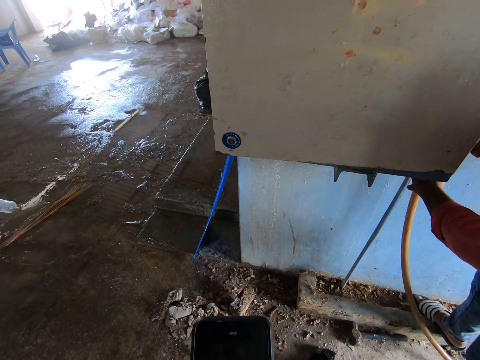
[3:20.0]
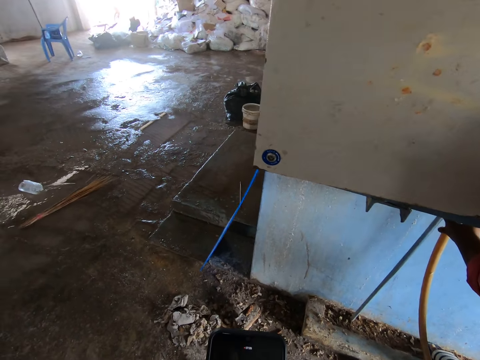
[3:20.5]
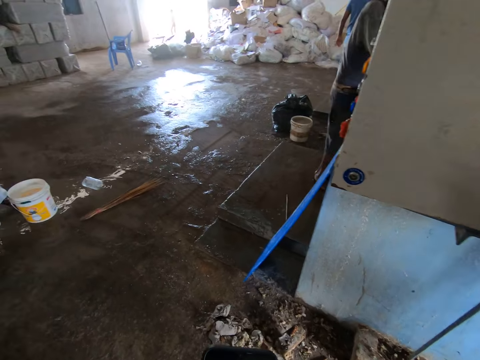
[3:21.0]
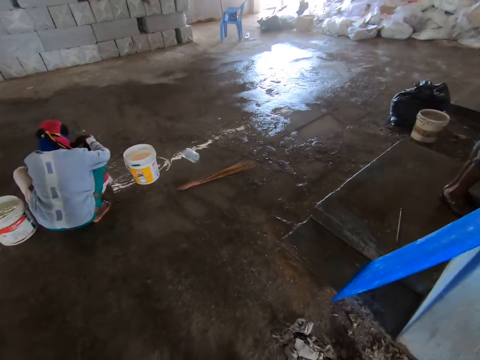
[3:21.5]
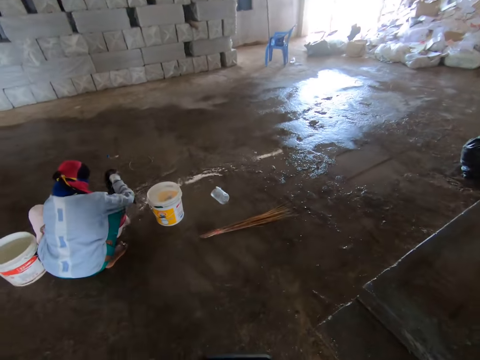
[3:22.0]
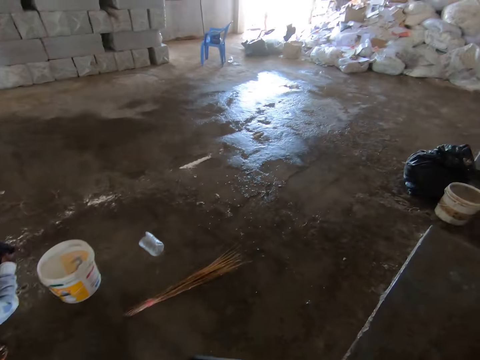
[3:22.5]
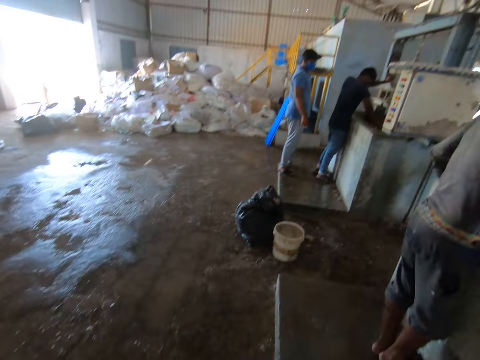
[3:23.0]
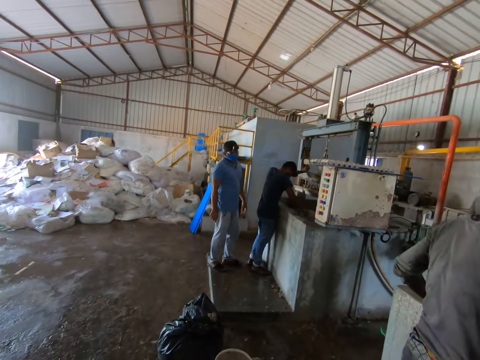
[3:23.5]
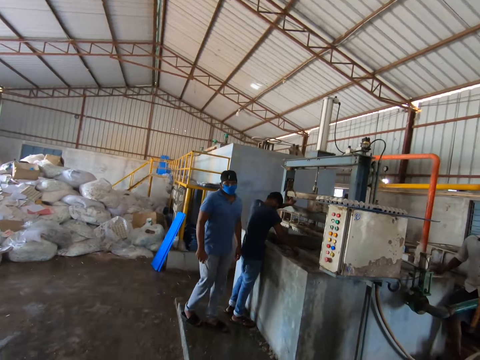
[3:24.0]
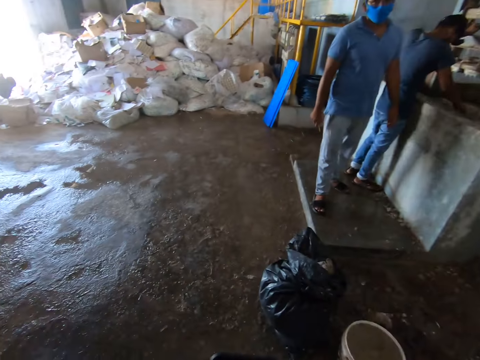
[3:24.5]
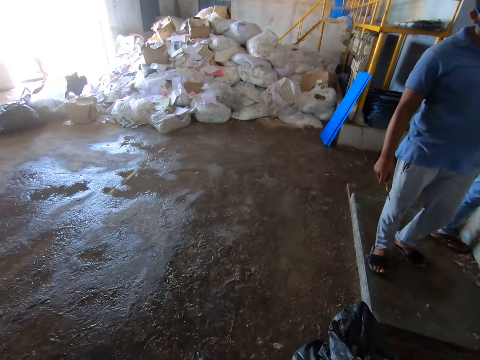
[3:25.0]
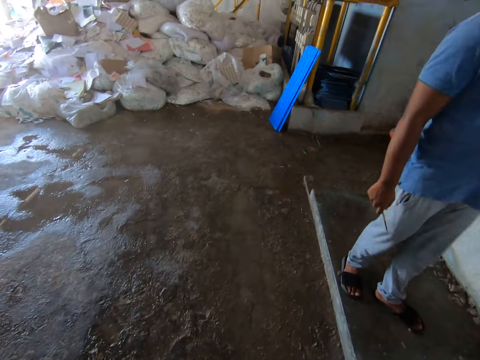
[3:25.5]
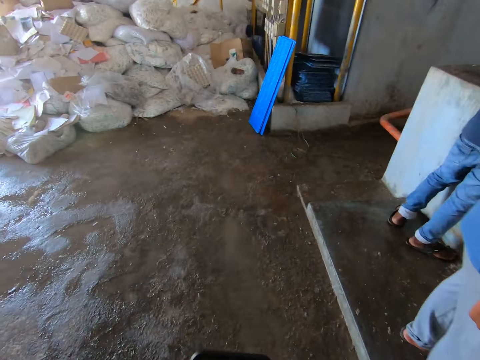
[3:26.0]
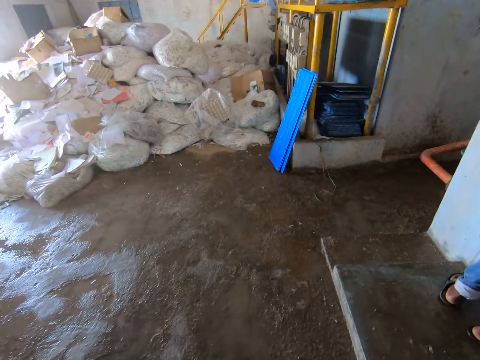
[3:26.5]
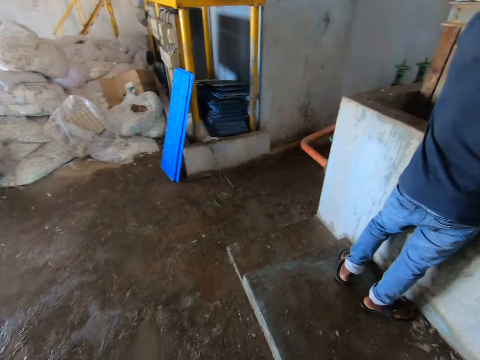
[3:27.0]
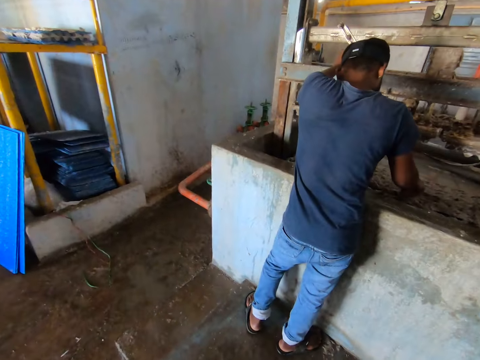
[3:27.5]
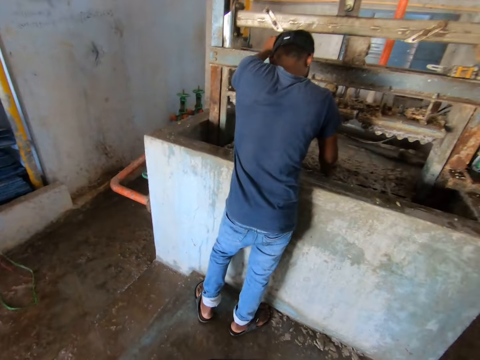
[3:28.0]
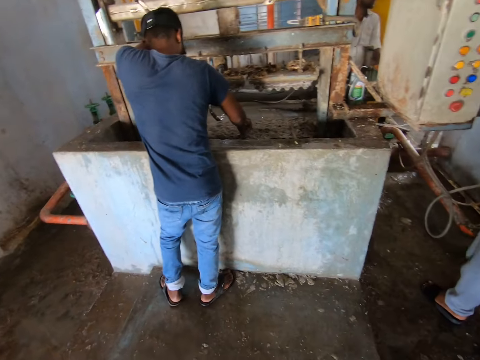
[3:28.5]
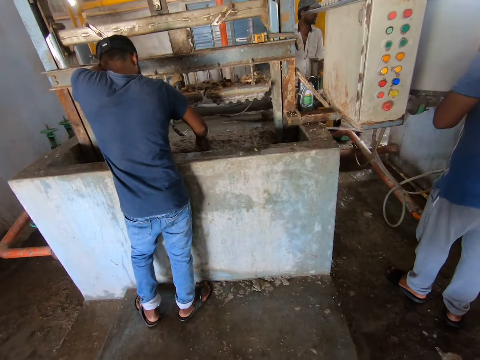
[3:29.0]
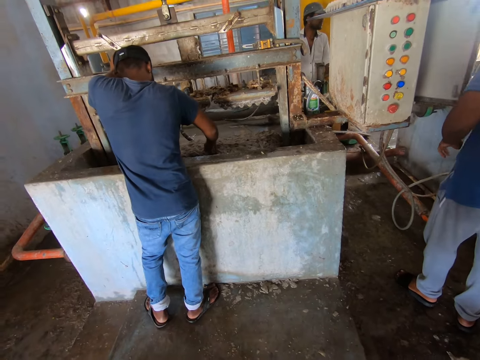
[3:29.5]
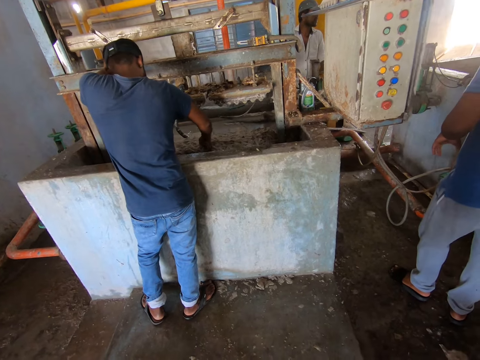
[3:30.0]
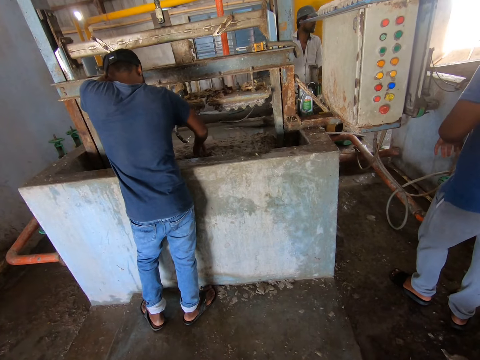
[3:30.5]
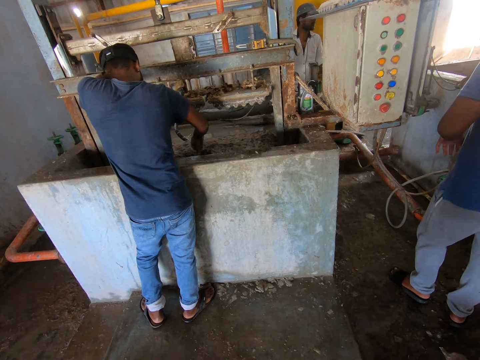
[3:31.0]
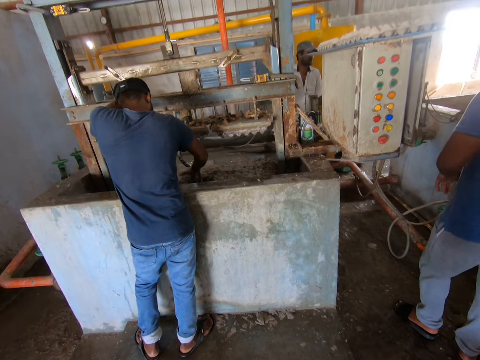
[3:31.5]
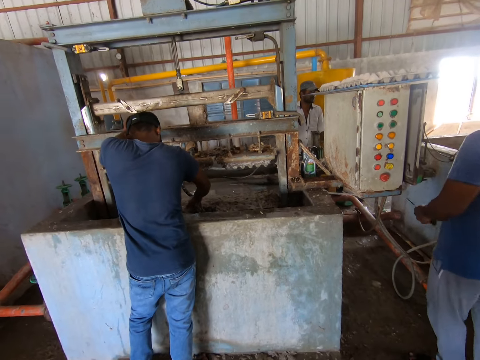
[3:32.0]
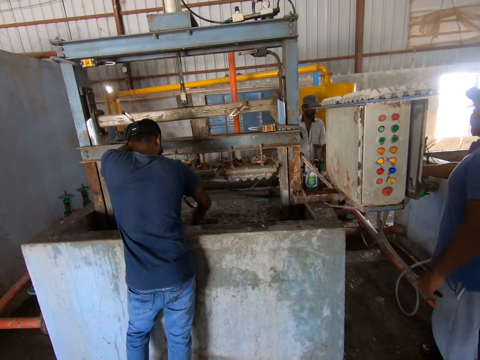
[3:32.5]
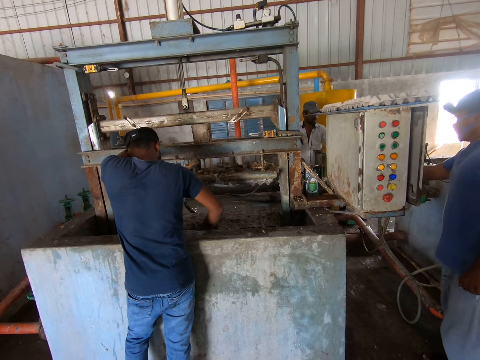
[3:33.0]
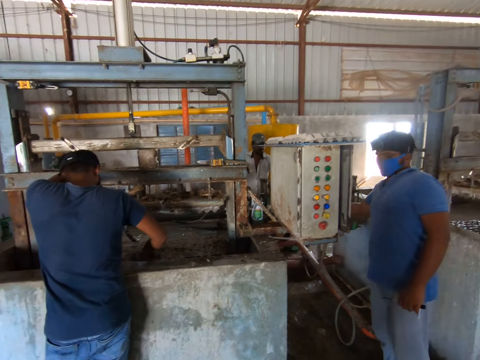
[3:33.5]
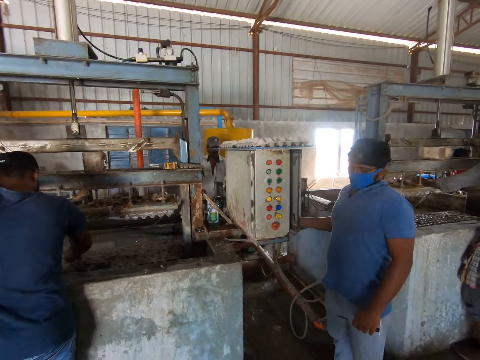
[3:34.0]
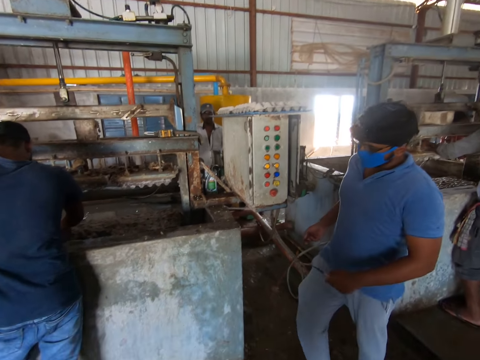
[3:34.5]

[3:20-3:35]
The camera wearer walks around. They stop.

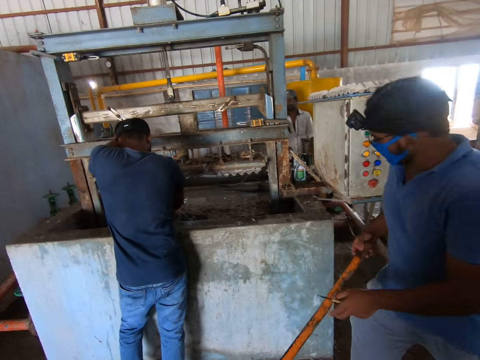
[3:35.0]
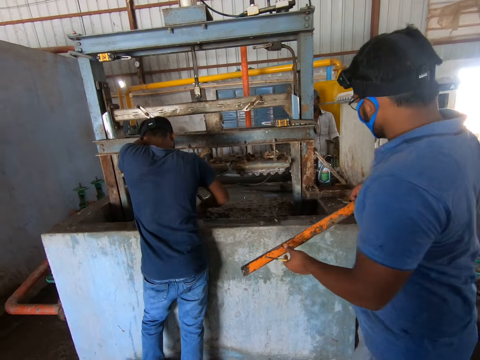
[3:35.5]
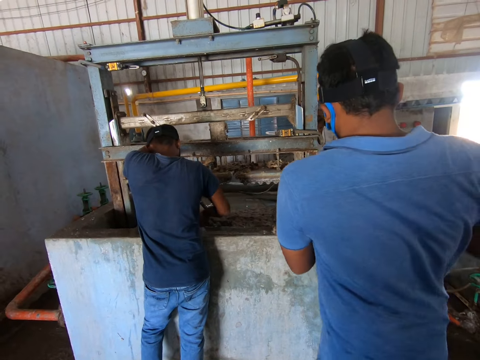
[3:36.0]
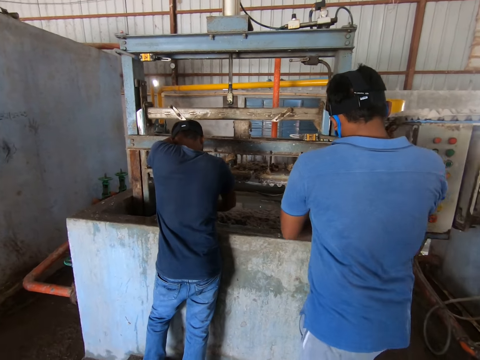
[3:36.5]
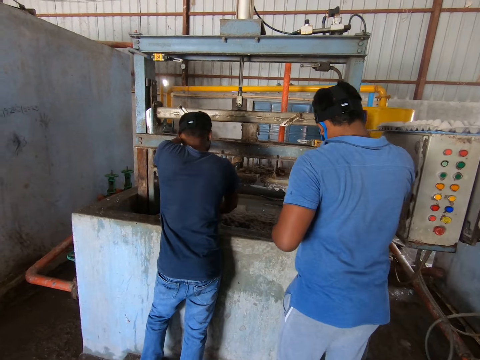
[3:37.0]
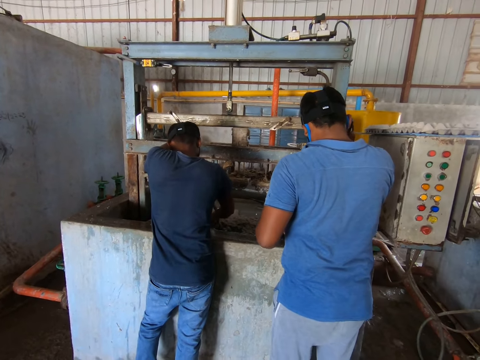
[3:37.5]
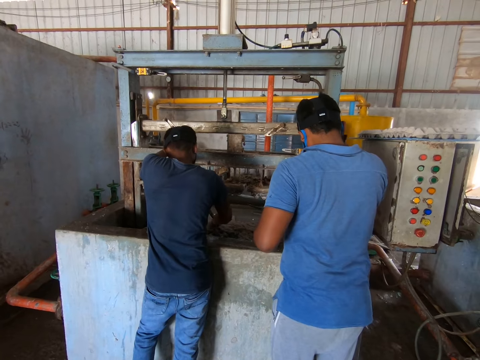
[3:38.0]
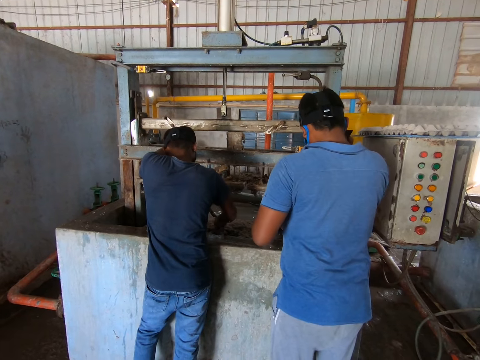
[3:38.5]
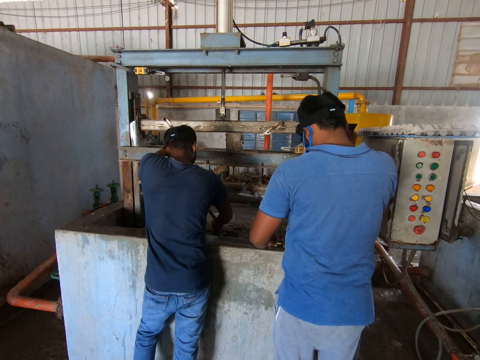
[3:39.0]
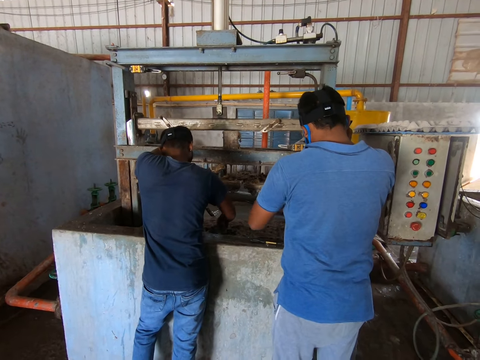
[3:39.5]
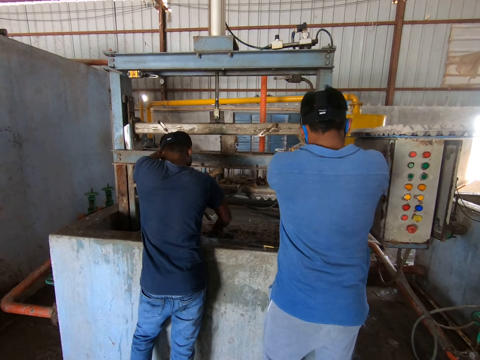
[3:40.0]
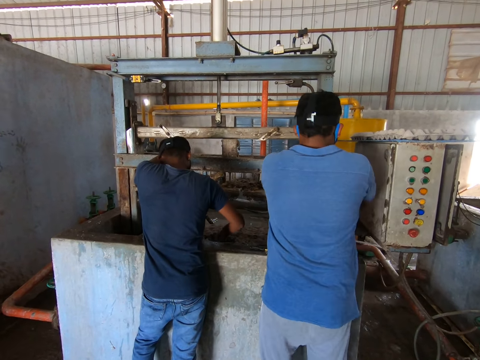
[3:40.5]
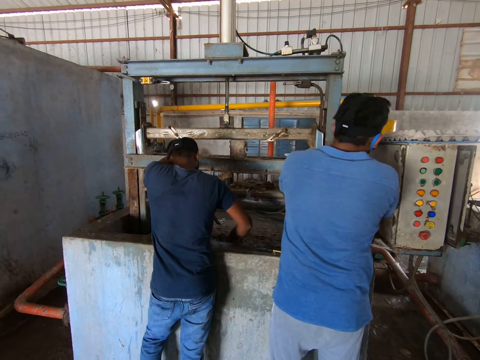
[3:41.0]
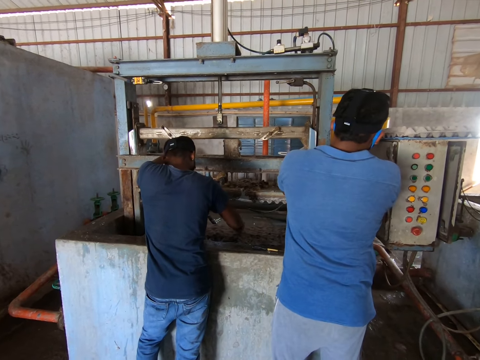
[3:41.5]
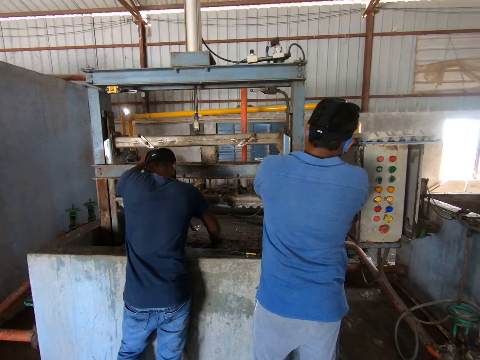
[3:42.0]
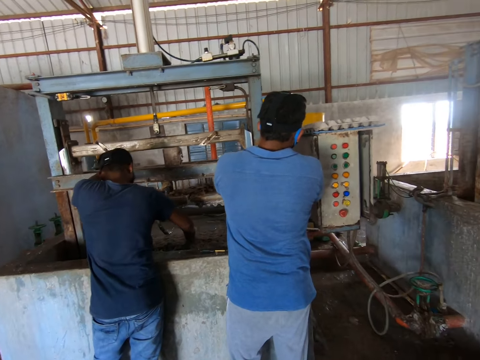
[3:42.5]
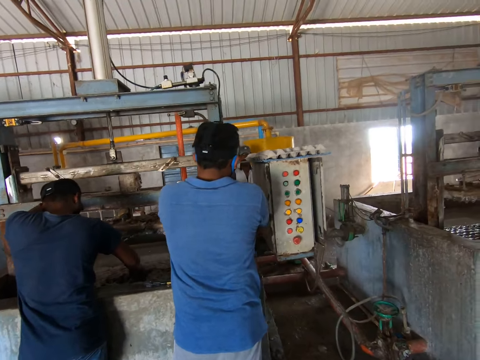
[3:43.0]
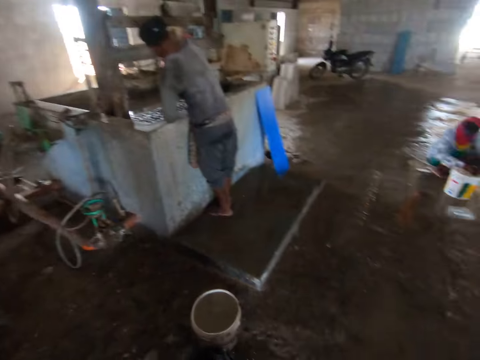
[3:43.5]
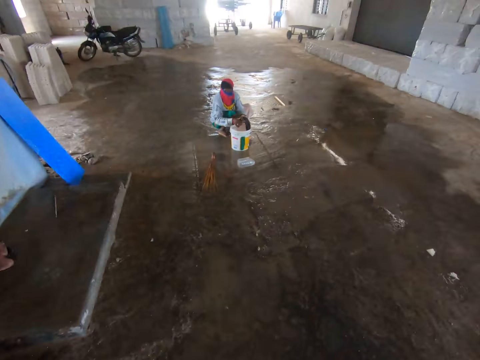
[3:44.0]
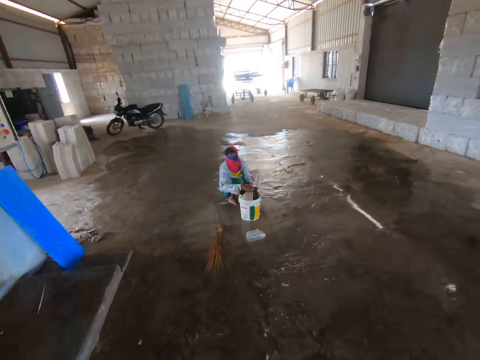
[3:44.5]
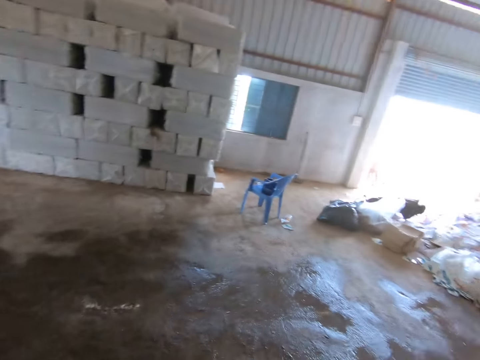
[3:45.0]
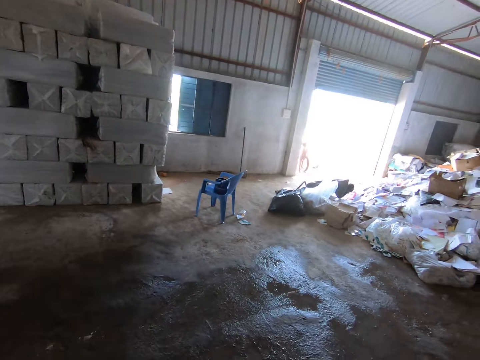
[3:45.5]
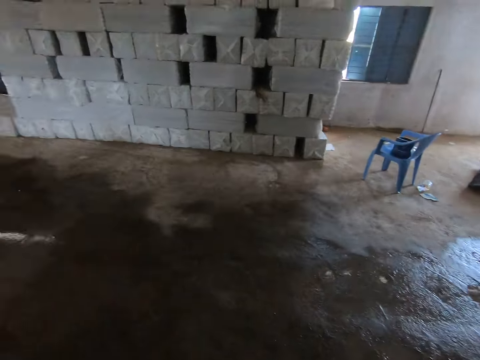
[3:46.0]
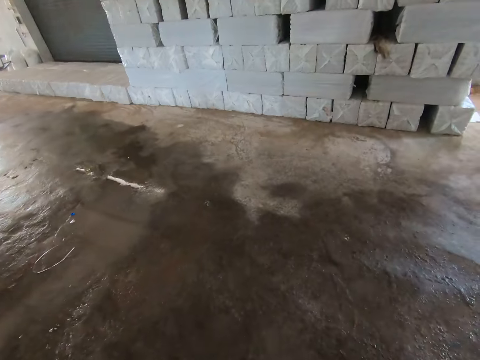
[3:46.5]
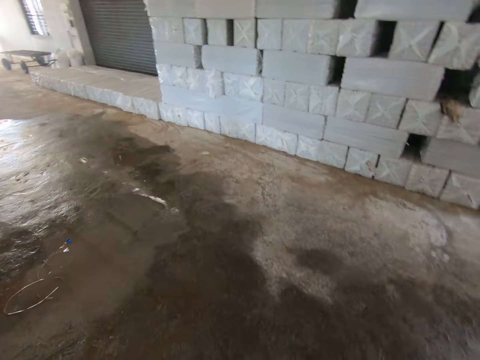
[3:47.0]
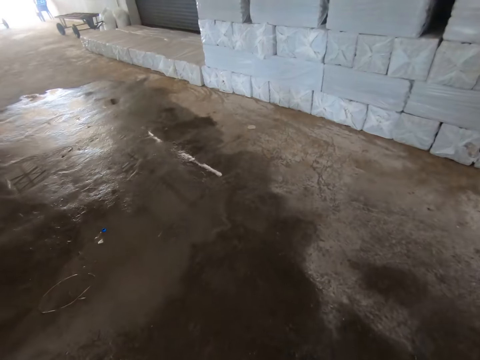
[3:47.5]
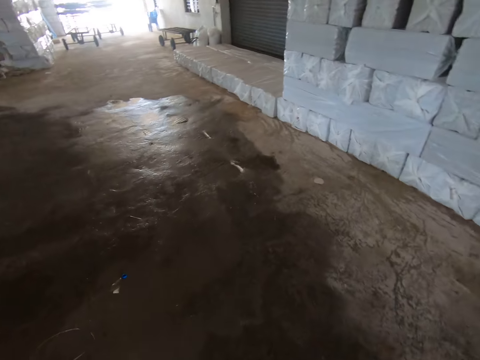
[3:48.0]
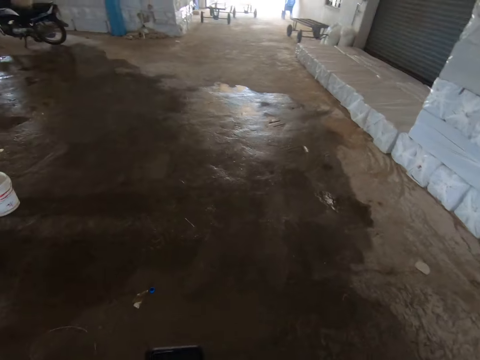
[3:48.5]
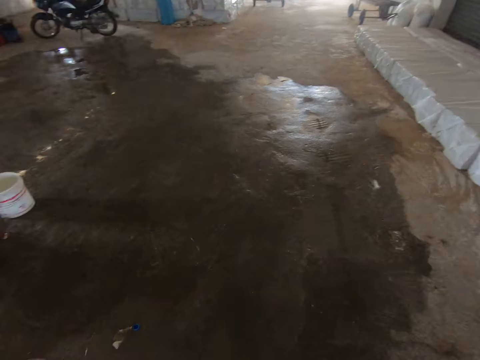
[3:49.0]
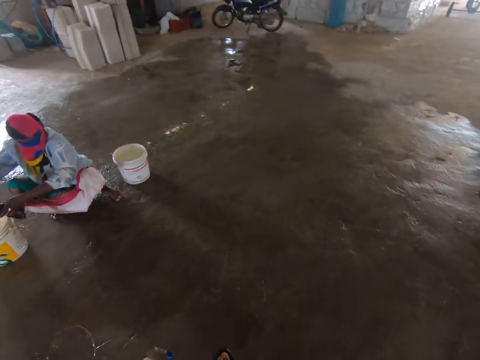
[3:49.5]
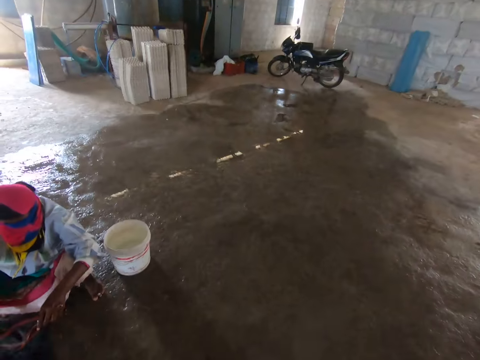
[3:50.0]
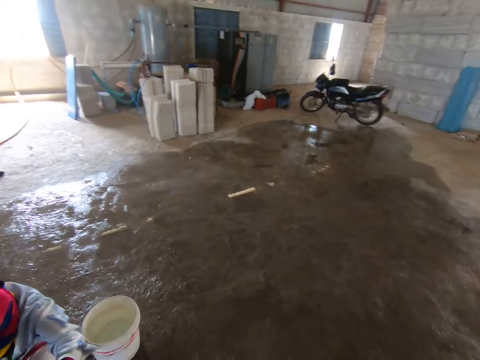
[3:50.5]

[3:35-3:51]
The camera wearer walks around.
